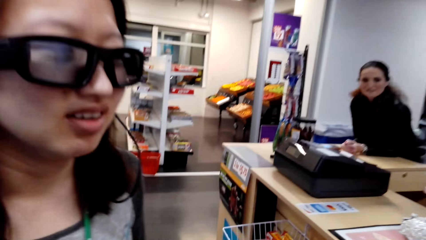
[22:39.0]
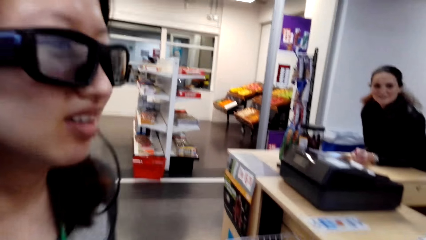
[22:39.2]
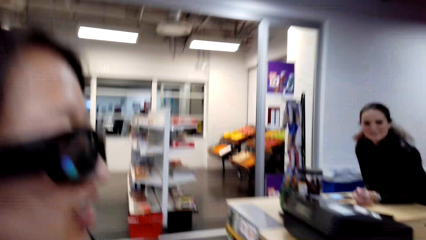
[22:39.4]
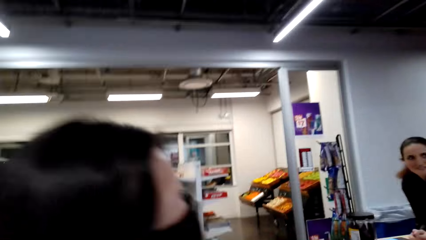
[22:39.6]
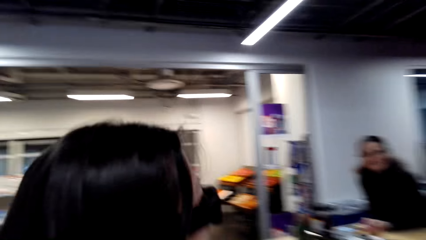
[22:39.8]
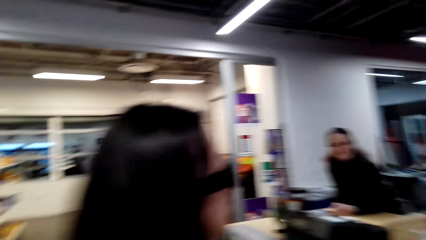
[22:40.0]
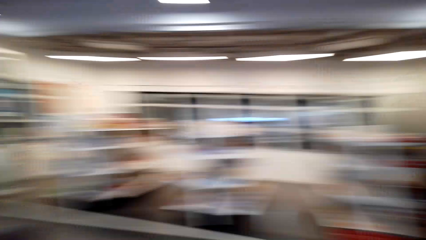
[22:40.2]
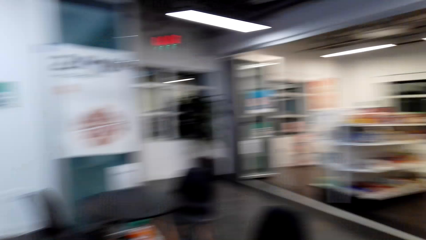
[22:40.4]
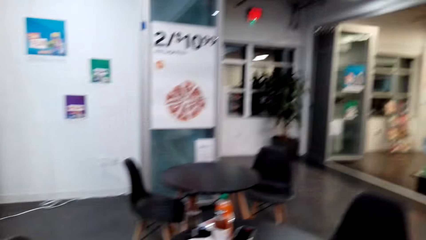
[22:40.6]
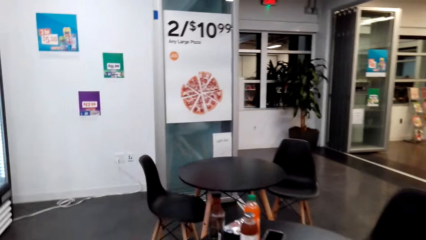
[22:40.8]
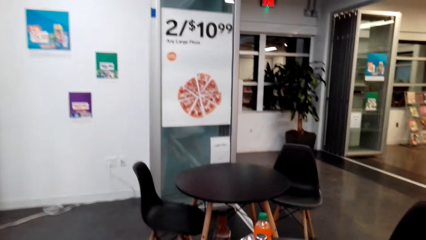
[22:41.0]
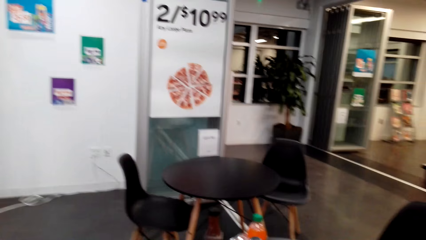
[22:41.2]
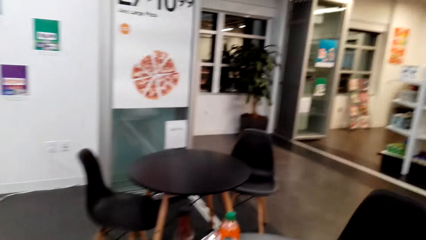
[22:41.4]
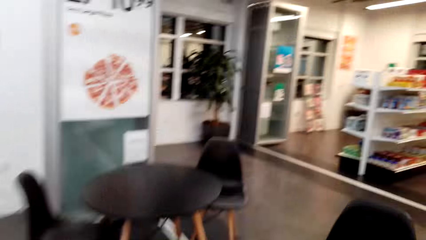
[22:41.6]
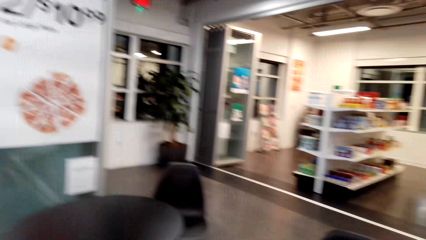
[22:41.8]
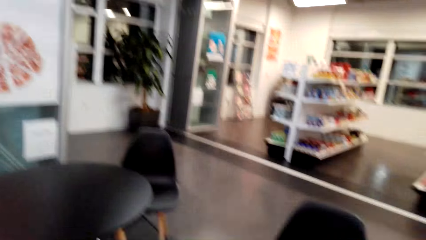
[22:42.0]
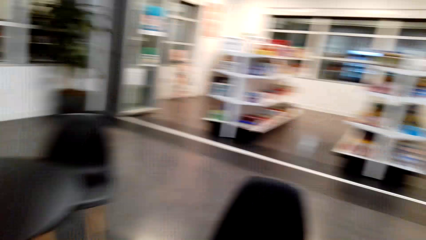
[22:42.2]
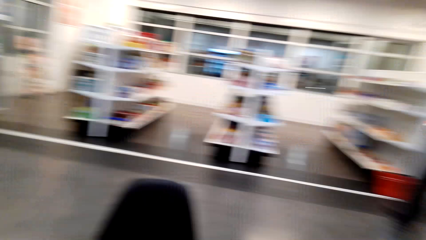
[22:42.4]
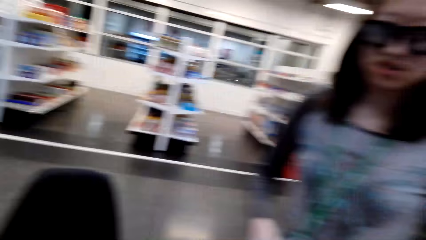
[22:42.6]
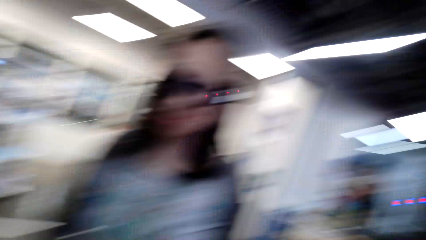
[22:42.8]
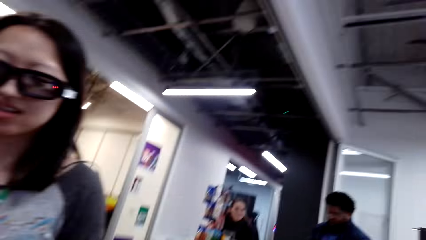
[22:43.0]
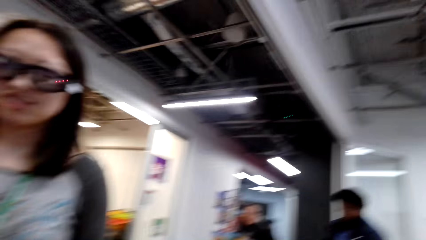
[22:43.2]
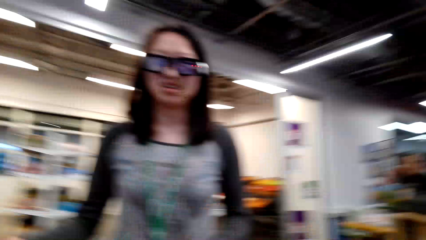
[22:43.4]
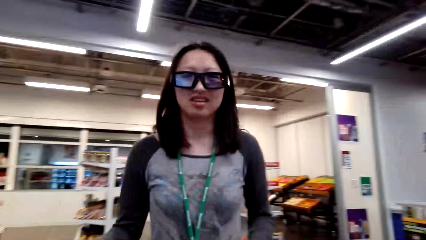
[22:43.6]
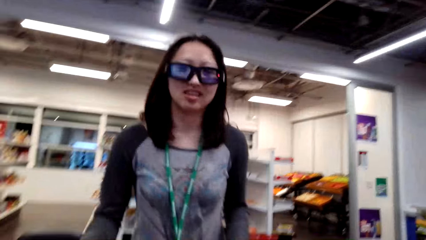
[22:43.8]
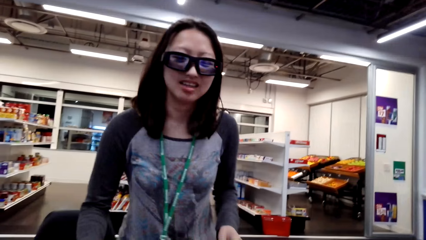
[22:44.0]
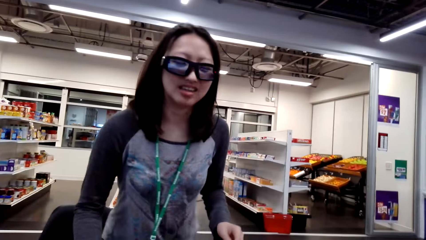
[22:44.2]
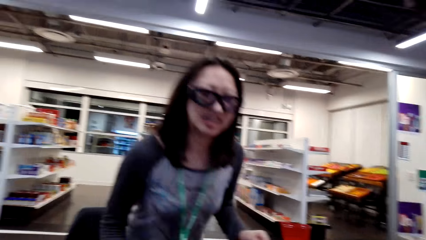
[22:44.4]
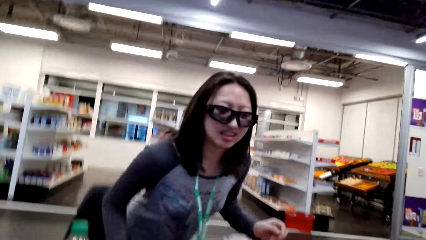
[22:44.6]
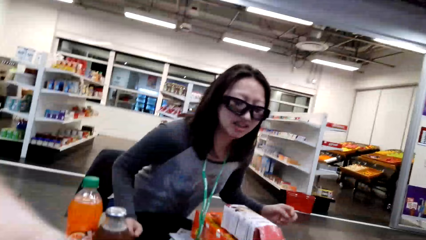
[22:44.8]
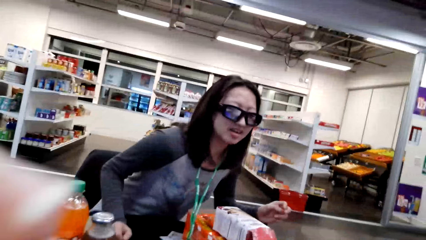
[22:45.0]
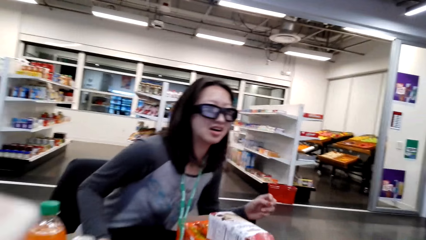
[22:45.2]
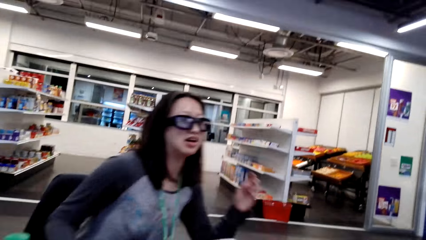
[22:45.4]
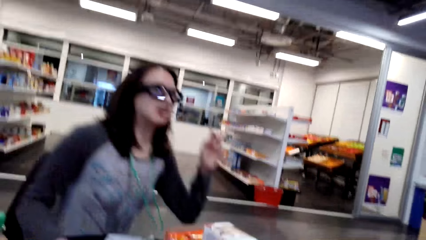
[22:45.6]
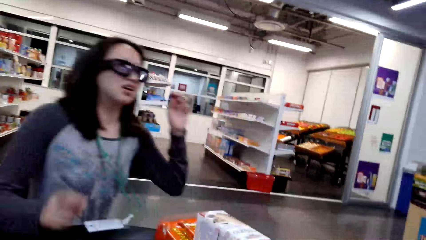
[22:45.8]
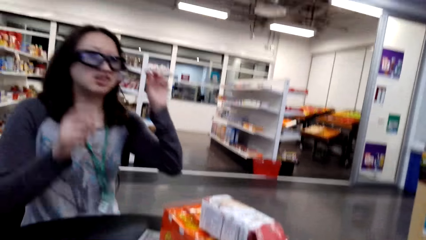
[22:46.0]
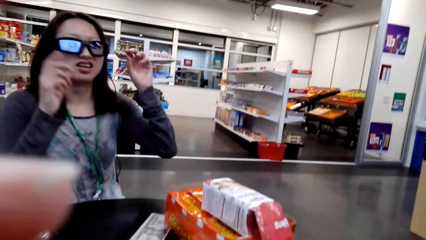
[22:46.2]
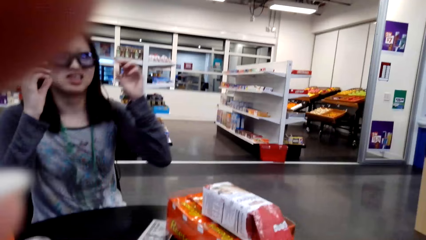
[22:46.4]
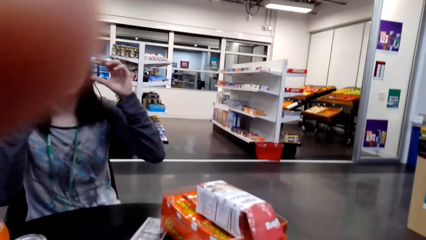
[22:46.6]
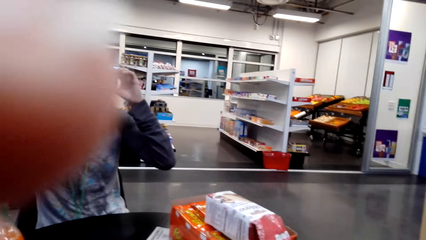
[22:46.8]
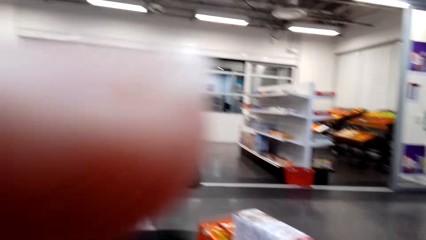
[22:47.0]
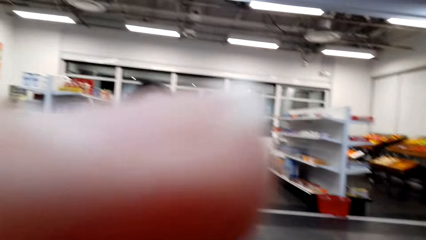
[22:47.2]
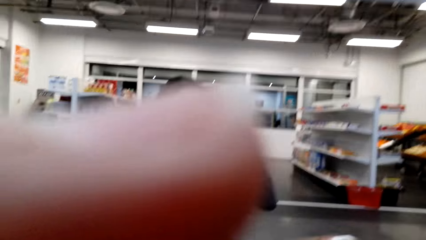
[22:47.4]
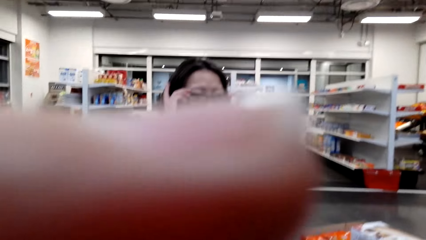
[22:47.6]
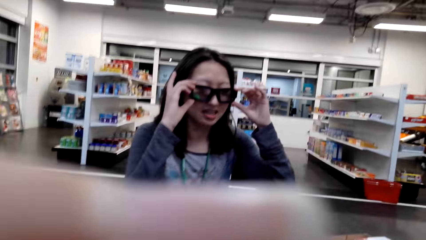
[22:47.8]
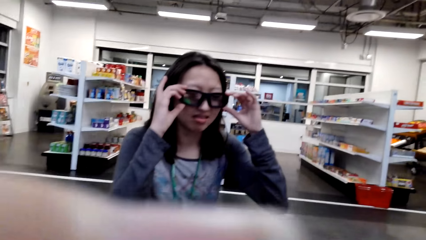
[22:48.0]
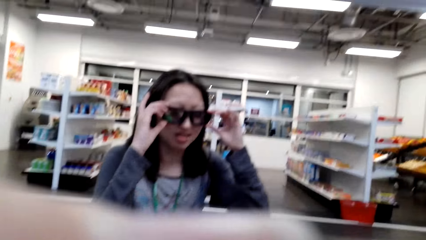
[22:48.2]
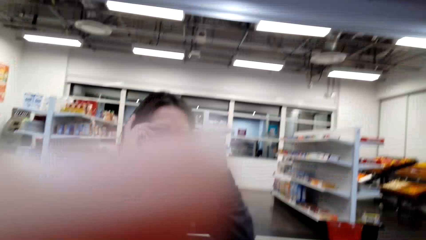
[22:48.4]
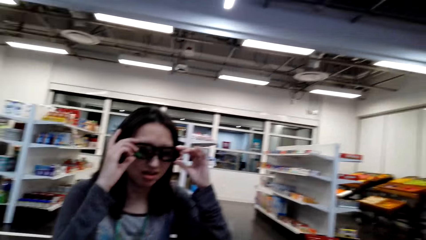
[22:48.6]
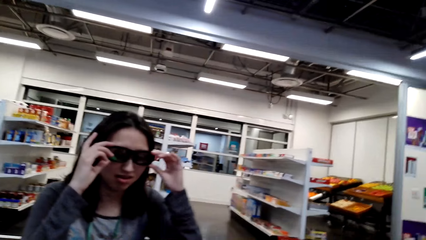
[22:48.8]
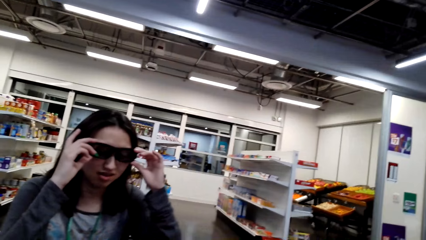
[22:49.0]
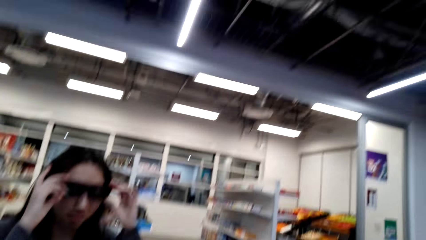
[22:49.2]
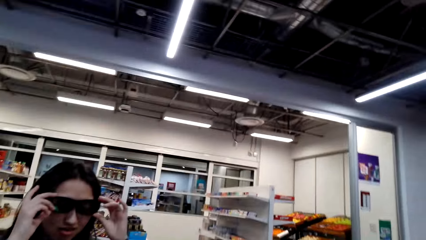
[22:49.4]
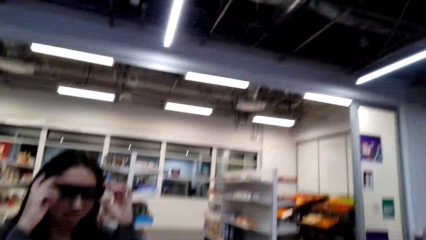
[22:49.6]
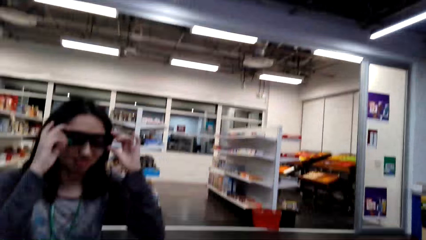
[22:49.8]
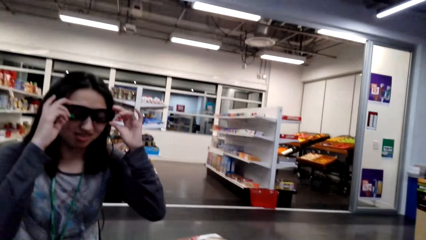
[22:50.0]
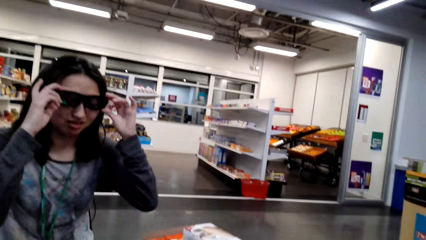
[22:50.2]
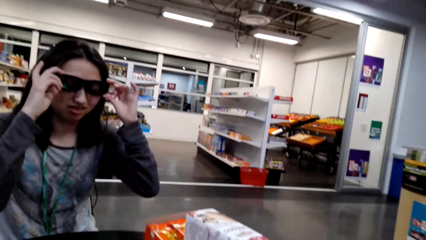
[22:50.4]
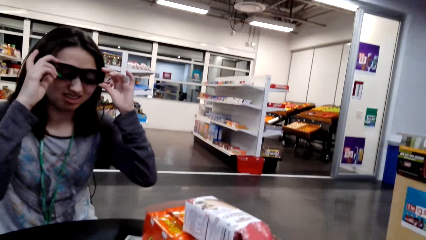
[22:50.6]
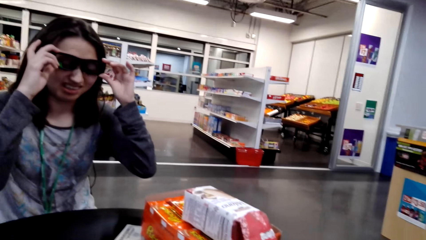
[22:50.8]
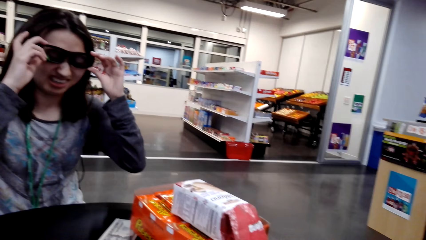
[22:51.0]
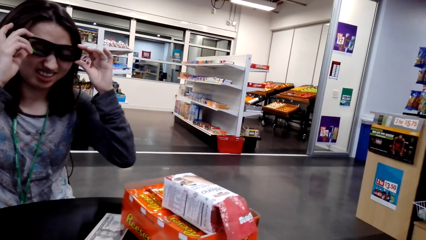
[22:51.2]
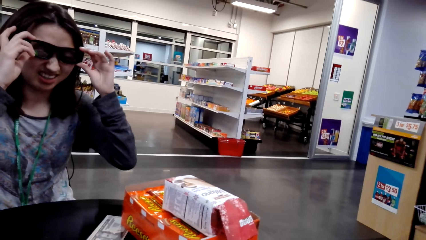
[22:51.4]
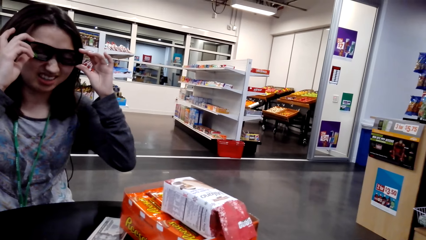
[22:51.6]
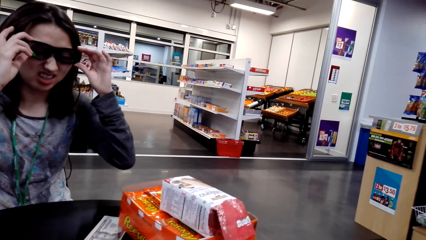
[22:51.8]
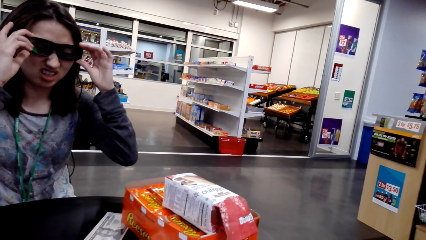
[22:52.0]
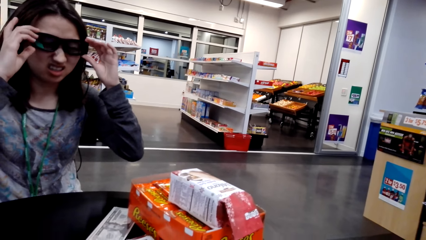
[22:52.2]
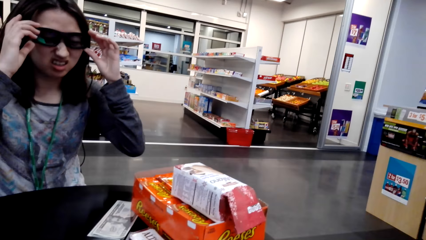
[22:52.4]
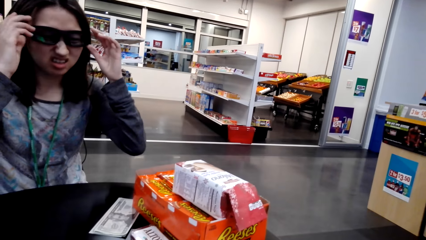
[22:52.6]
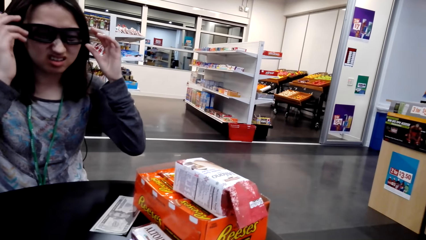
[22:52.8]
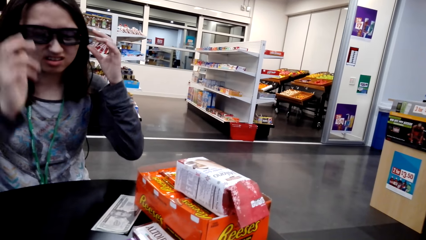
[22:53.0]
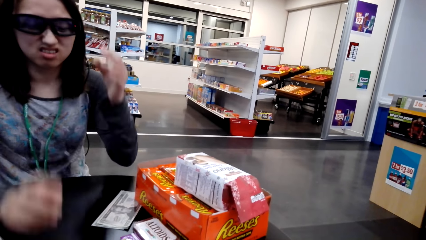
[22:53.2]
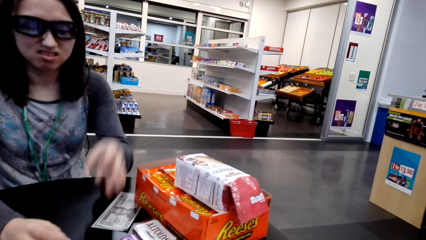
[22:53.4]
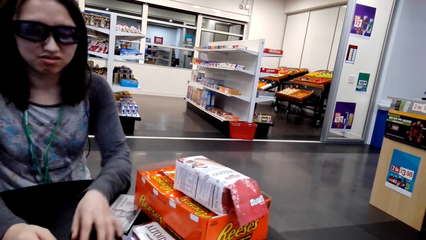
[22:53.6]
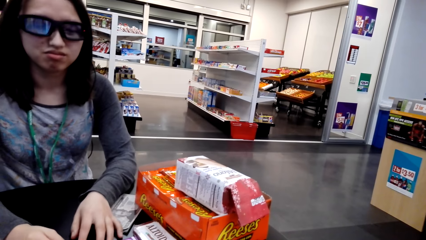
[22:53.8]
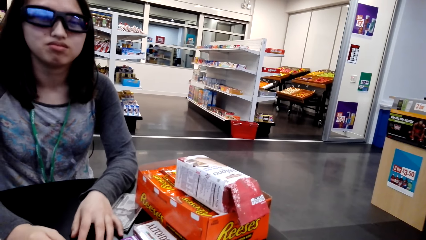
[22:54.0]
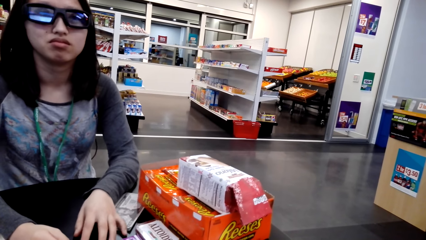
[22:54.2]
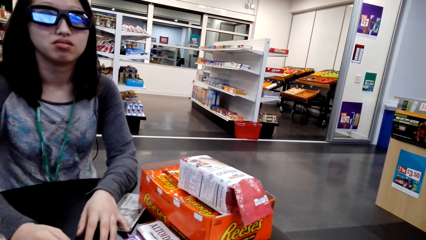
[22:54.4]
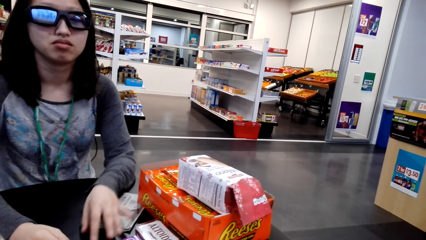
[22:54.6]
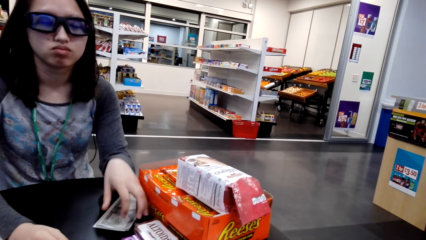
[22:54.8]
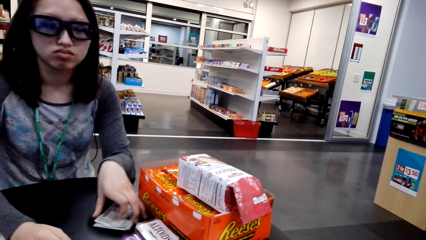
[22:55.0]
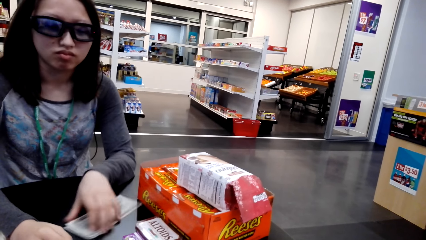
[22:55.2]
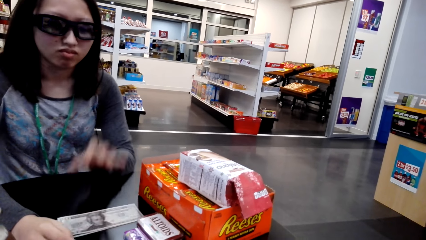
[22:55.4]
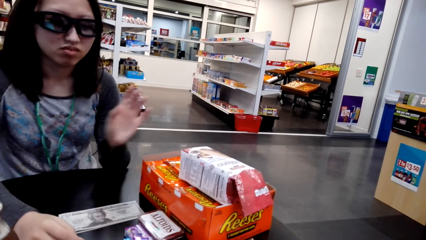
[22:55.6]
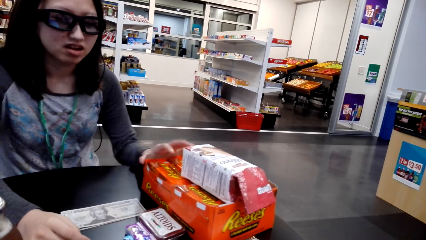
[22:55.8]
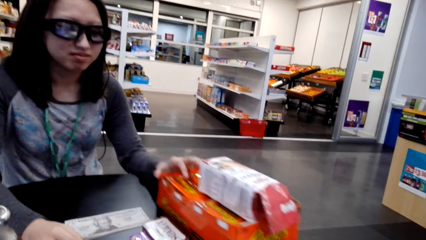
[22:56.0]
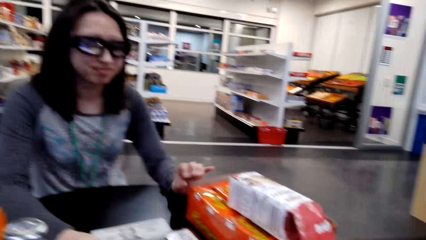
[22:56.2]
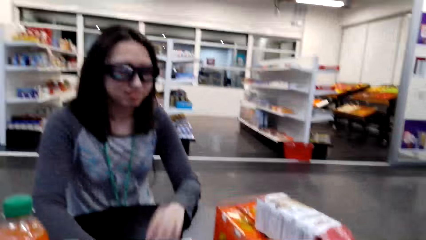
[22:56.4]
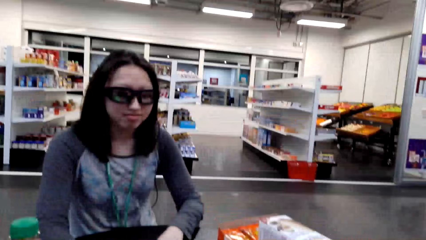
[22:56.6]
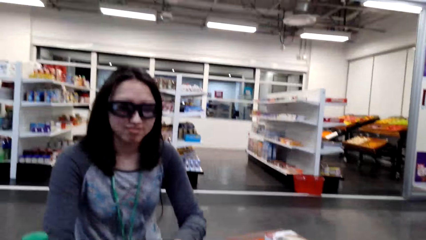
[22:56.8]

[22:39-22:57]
The camera wearer walks away from the supermarket counter toward the table. They sit on a chair. A person sits on a chair. The camera wearer looks around the food store.
